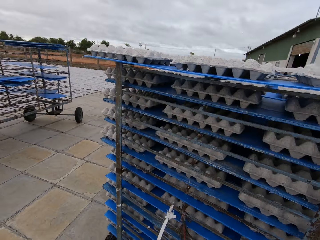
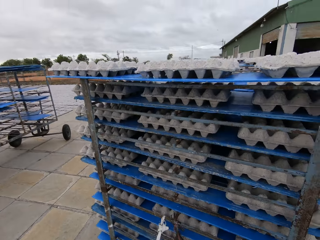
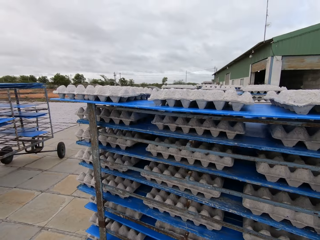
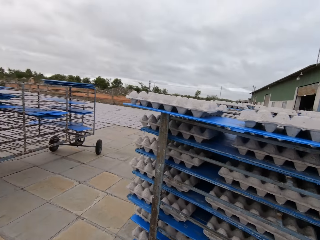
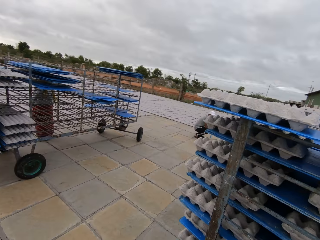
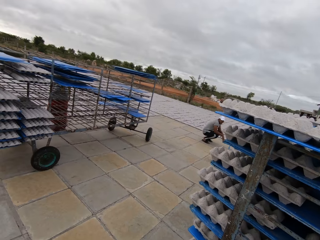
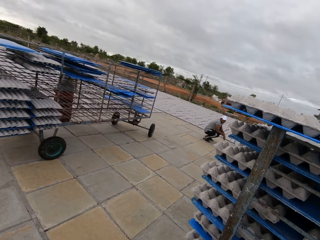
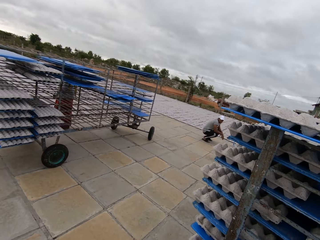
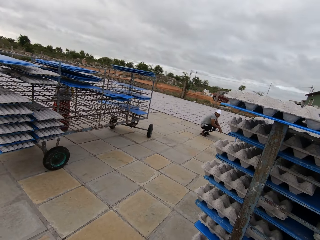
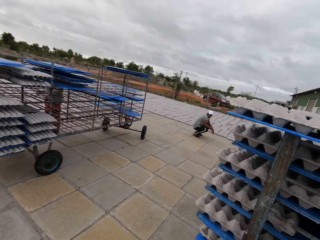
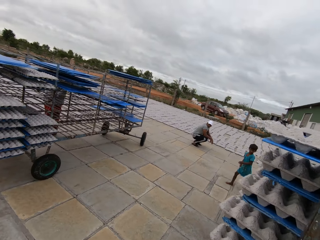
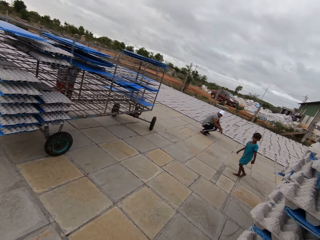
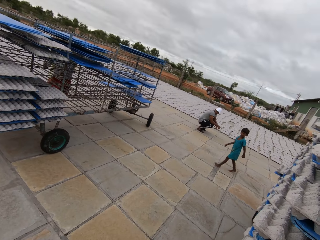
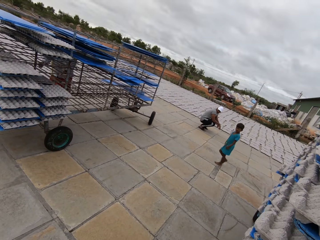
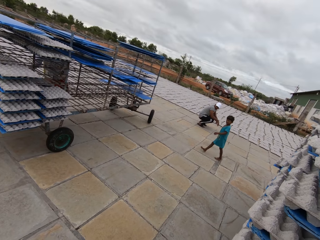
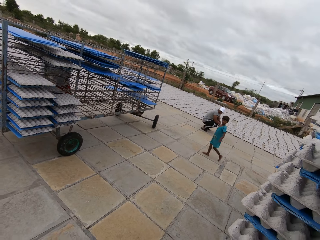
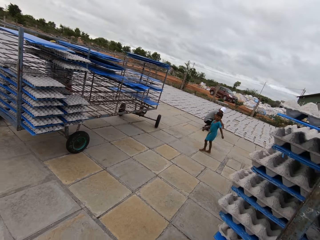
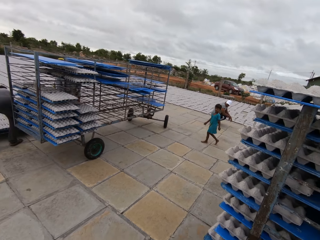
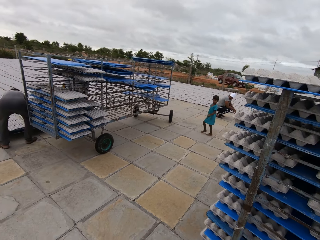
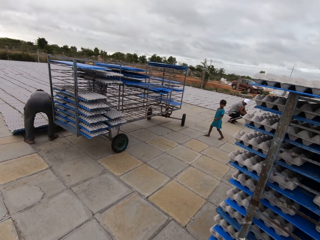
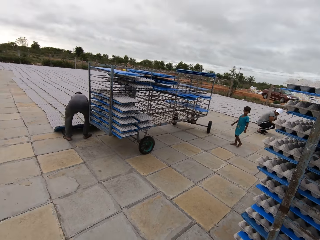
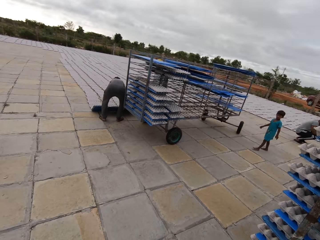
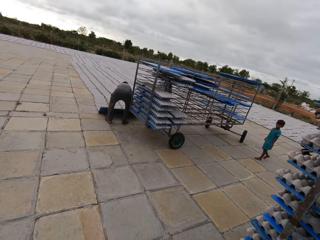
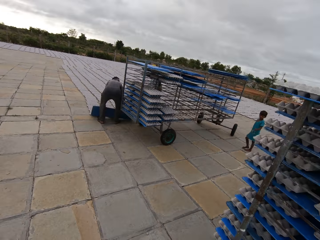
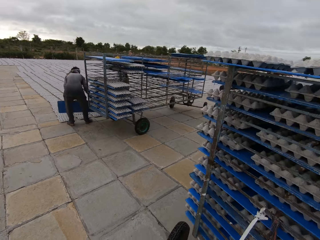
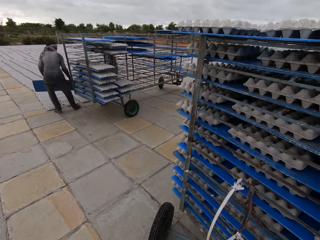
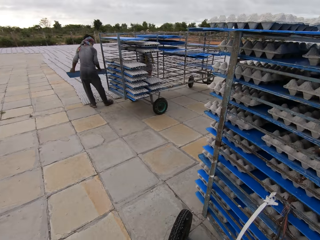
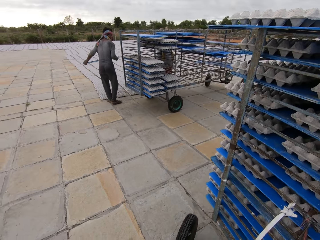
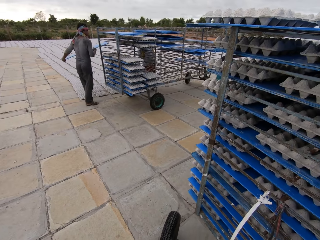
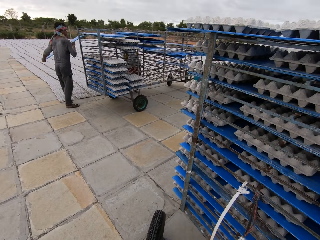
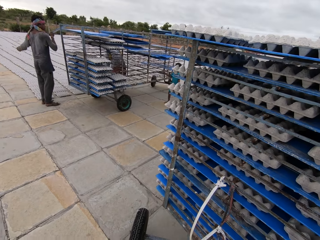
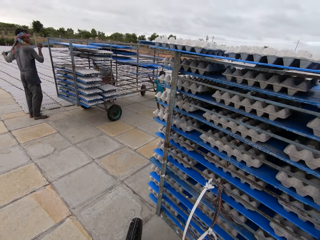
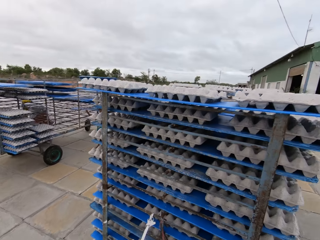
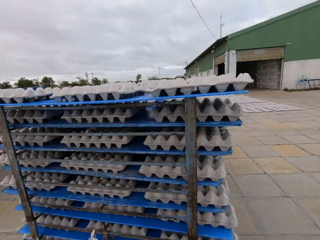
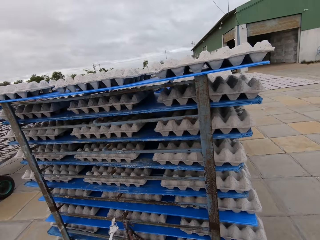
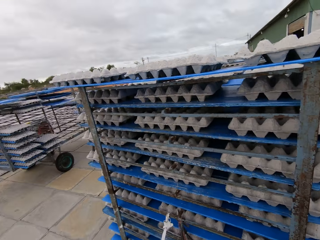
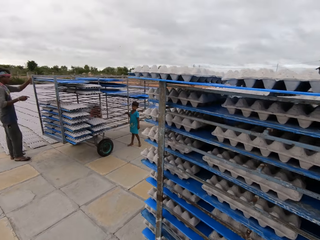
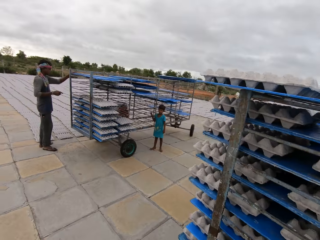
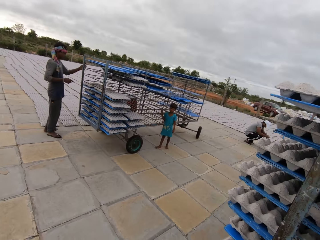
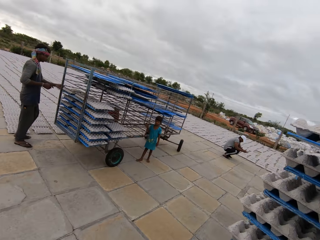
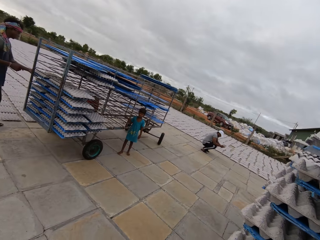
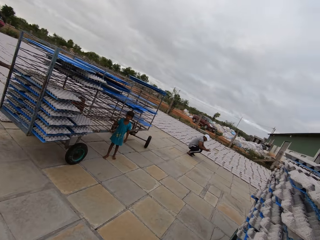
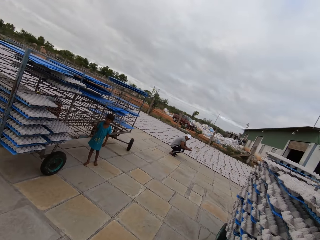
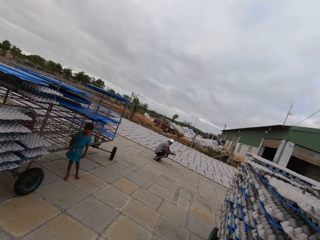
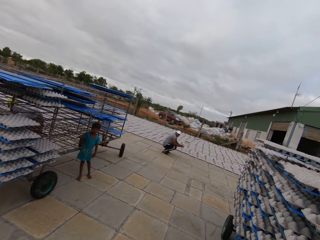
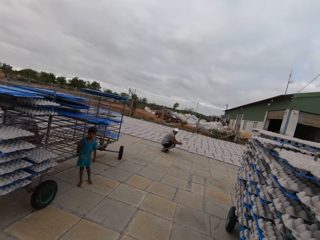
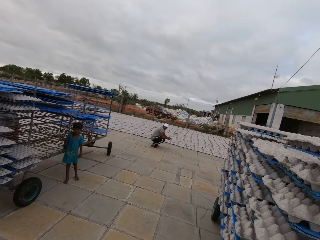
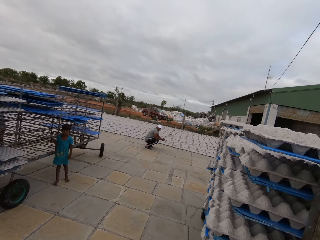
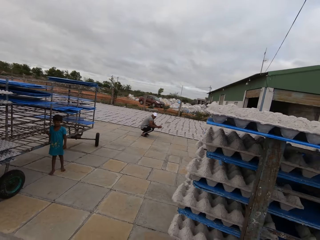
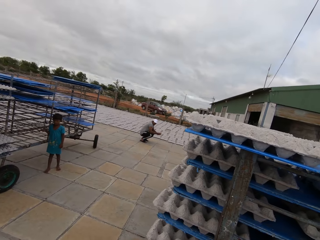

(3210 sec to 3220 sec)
The child walks outside the factory. The camera wearer talks to a person. A man places three paper crates on the floor outside the factory from a plastic board in both hands. The child places his right hand on a trolley outside the factory. The man places the plastic board in both hands on the trolley.

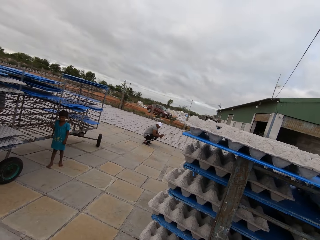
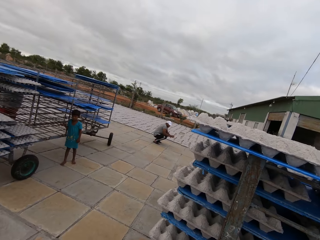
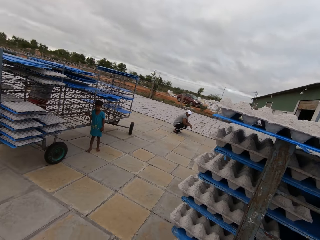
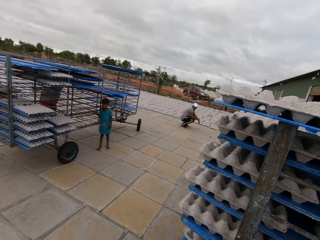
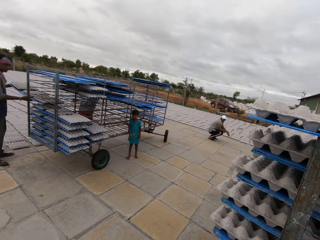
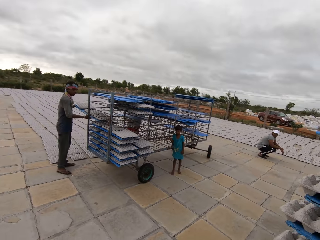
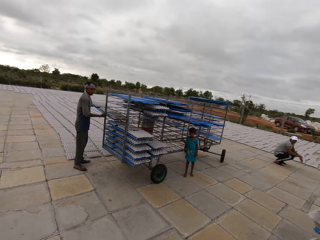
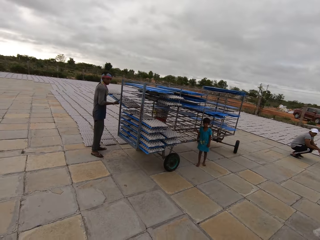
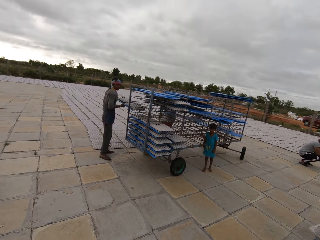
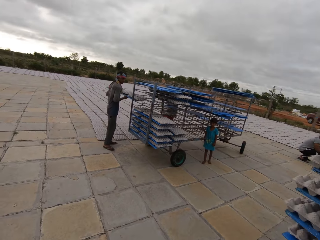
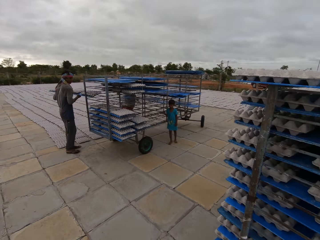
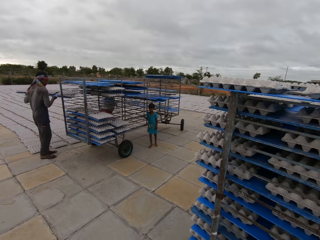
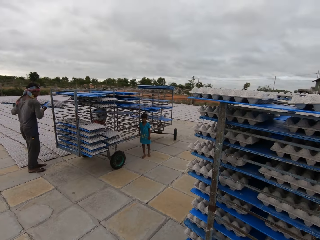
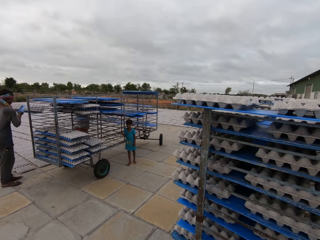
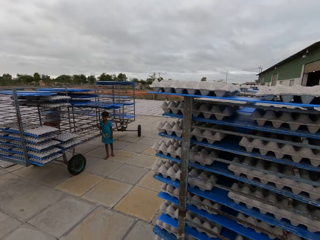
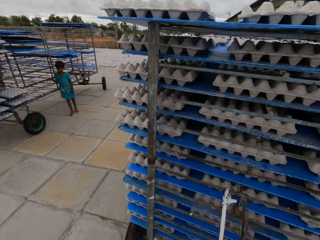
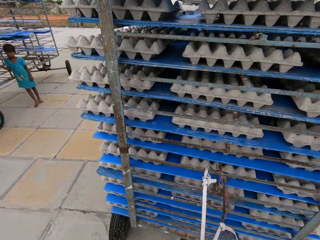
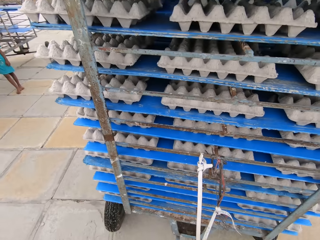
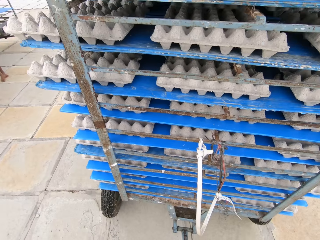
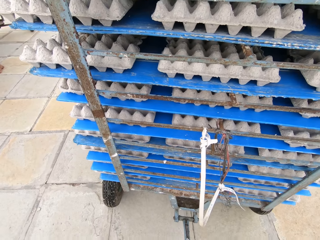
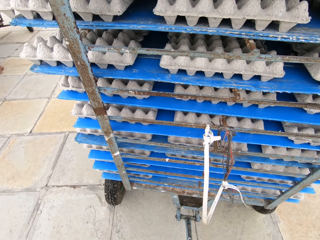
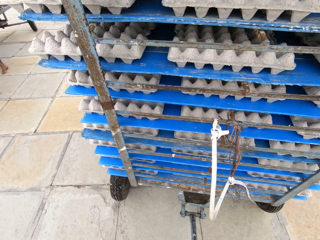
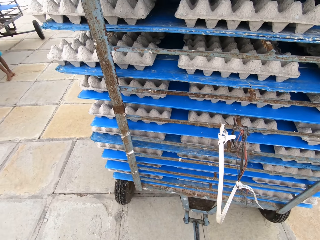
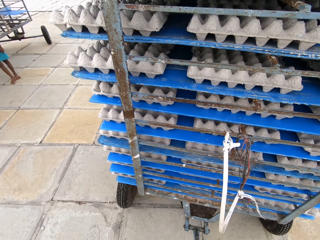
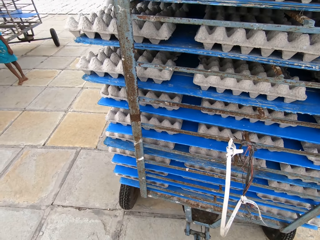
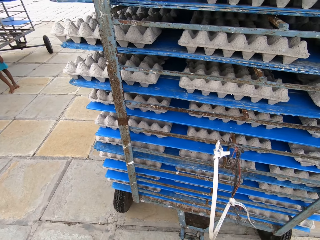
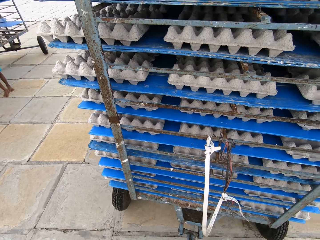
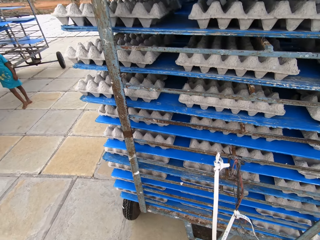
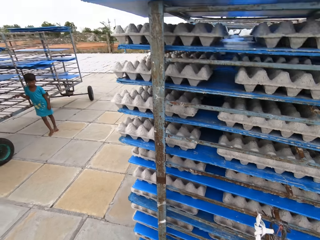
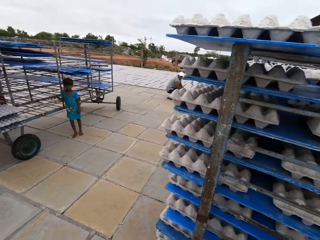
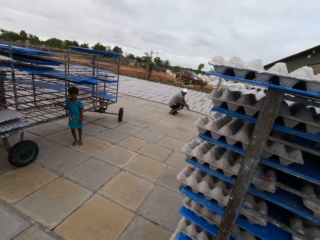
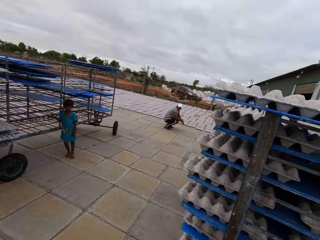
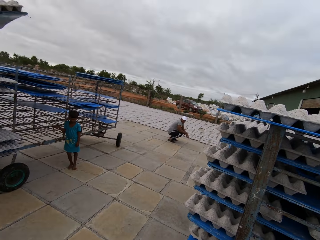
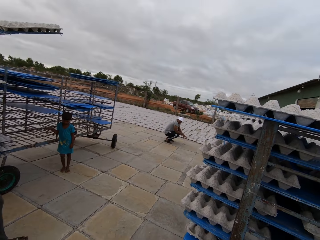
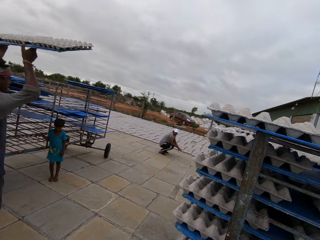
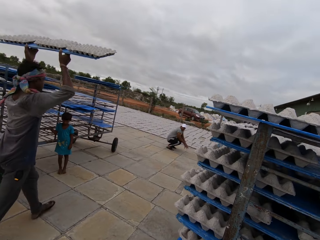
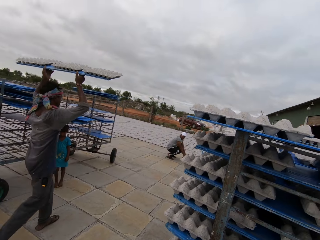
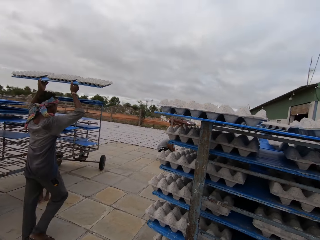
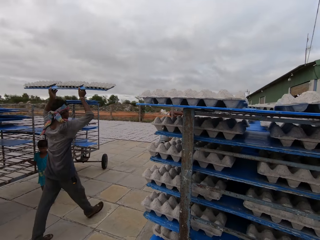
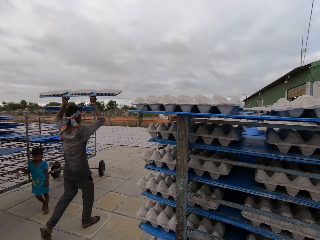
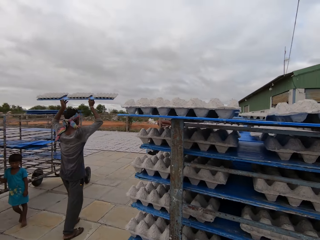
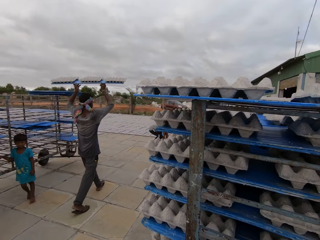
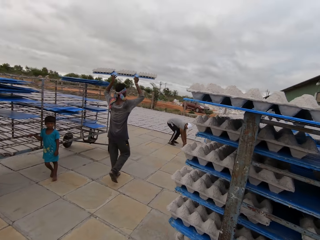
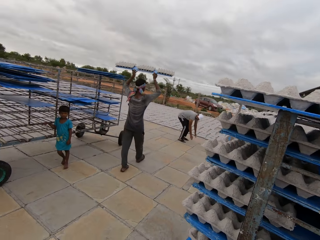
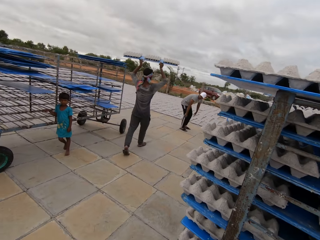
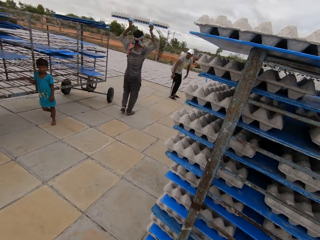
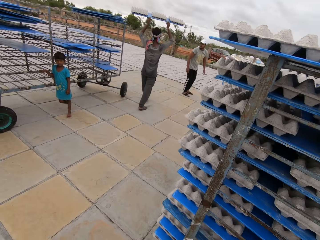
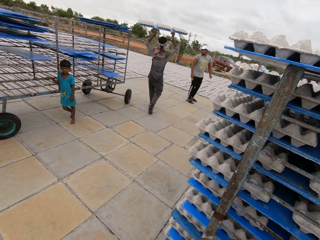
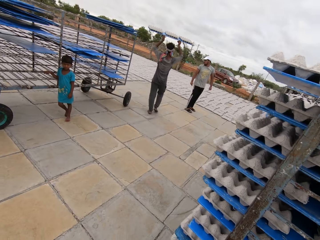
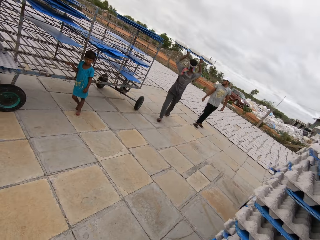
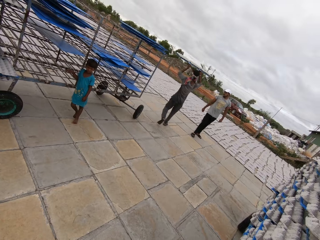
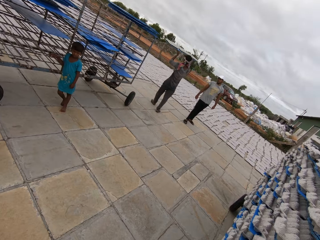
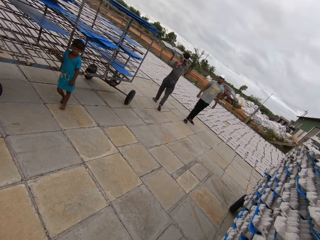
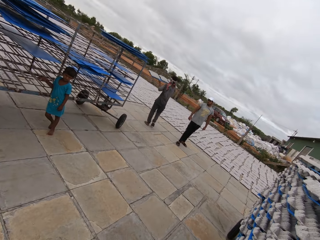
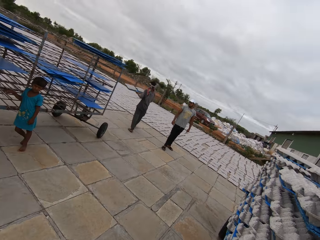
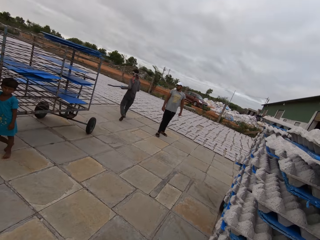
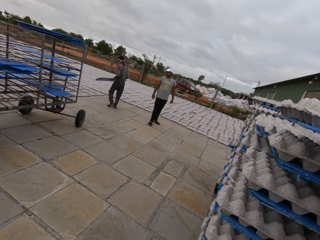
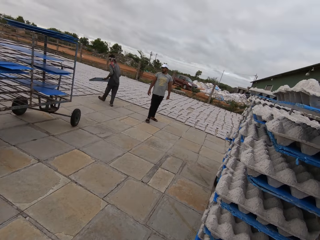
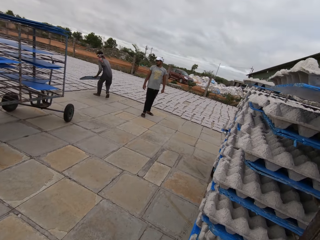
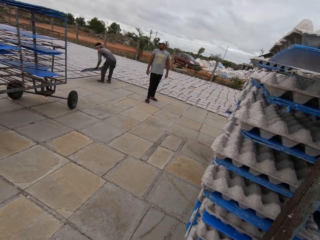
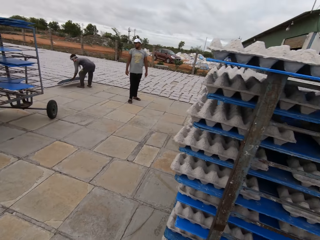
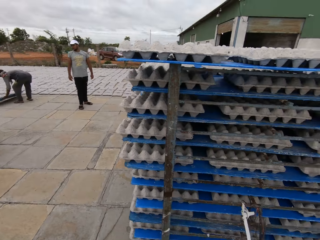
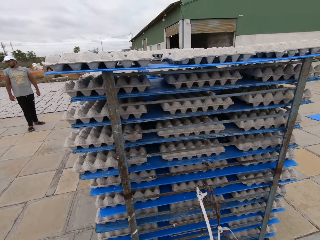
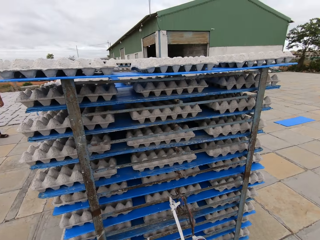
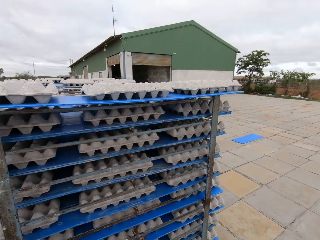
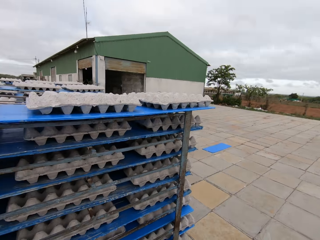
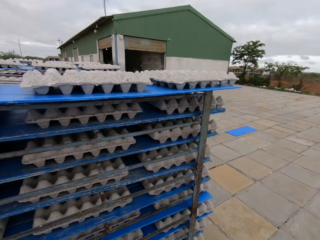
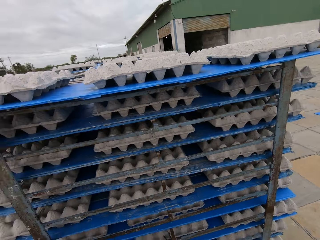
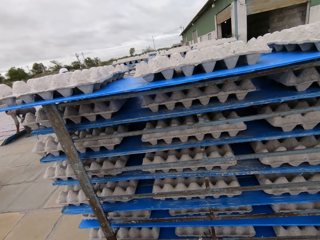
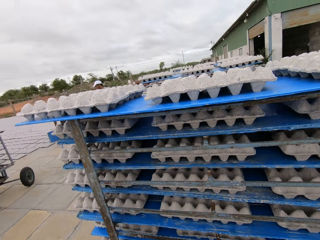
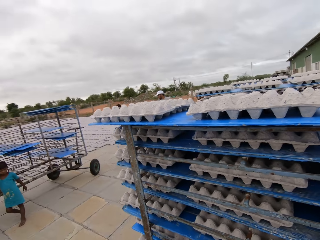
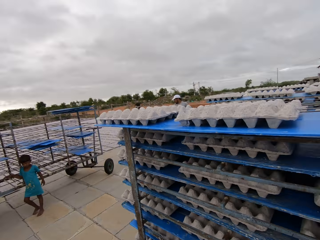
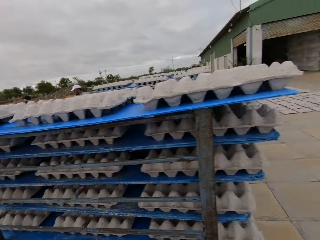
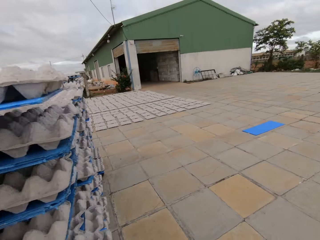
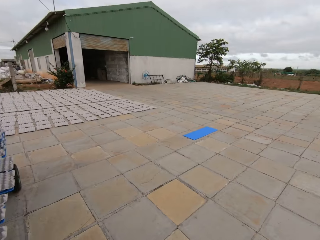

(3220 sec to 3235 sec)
The camera wearer pulls out a plastic board with three crates from the trolley with both hands. They push the trolley forward with both hands. The man walks with a plastic board with three paper crates in both hands. Another man places both hands on the floor outside the factory, stands up, and places the plastic board in both hands on the floor outside the factory. The camera wearer looks around. They walk away from the trolley.
